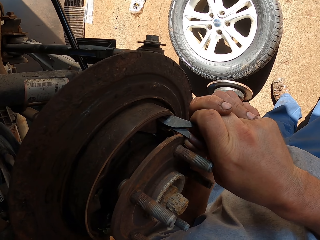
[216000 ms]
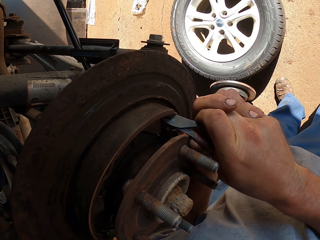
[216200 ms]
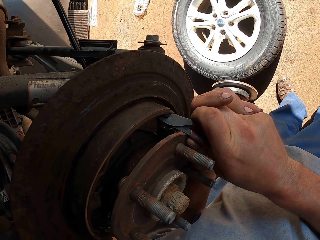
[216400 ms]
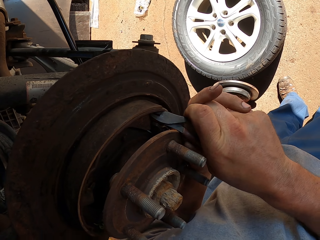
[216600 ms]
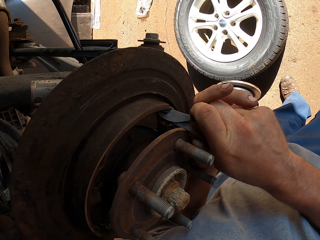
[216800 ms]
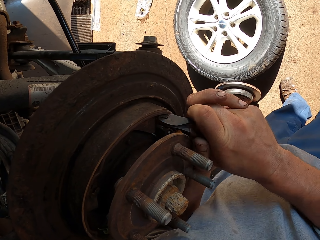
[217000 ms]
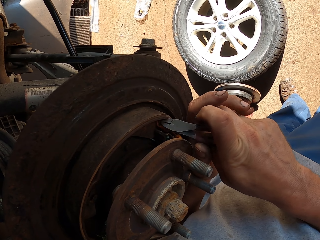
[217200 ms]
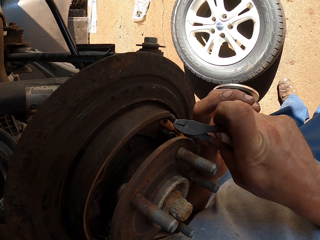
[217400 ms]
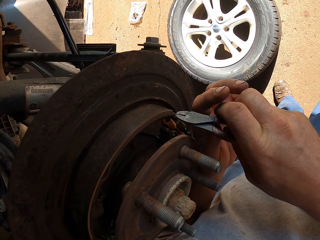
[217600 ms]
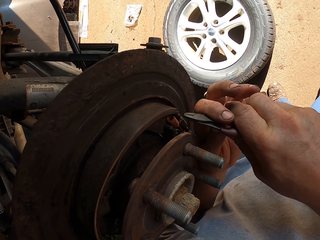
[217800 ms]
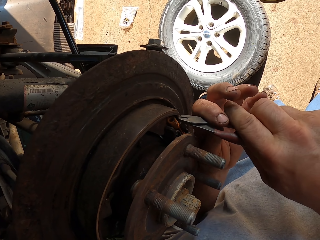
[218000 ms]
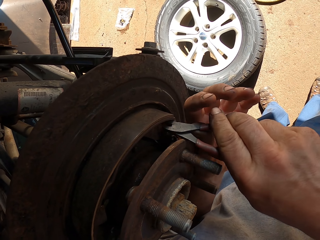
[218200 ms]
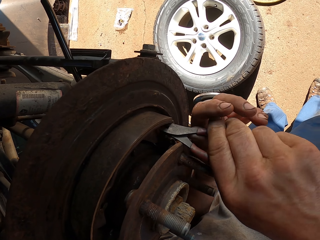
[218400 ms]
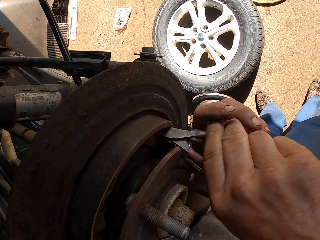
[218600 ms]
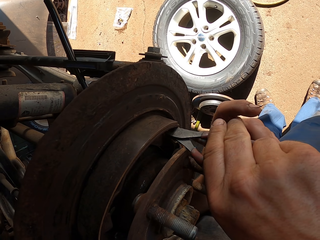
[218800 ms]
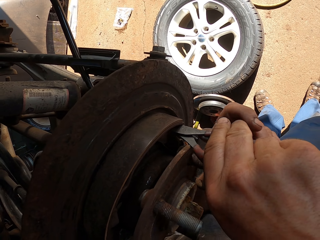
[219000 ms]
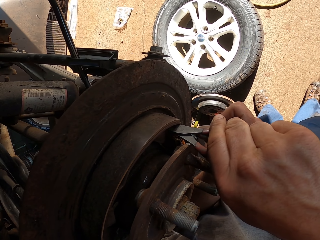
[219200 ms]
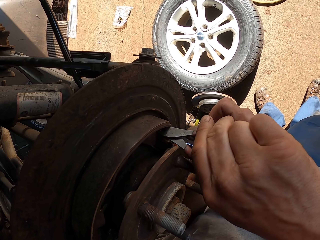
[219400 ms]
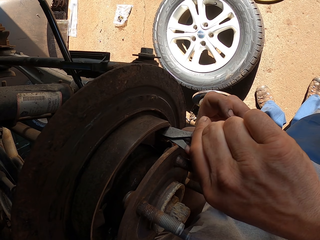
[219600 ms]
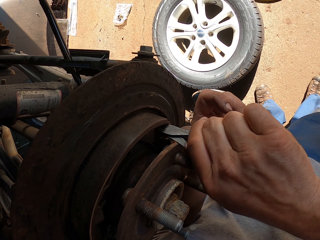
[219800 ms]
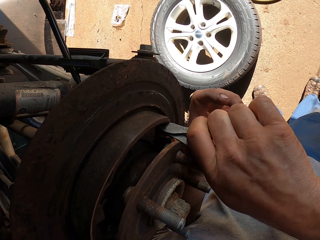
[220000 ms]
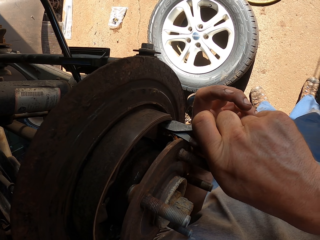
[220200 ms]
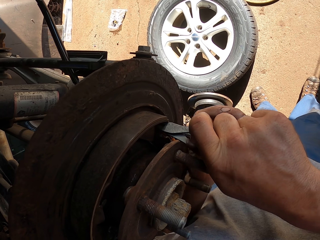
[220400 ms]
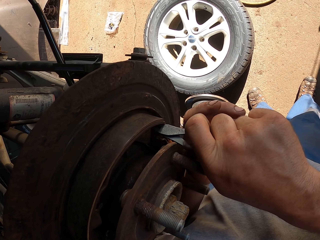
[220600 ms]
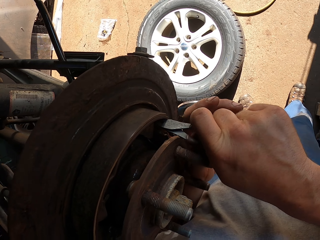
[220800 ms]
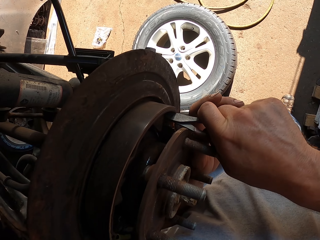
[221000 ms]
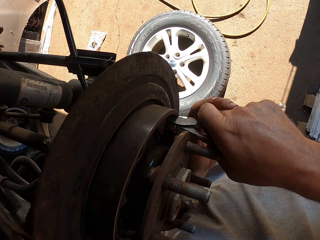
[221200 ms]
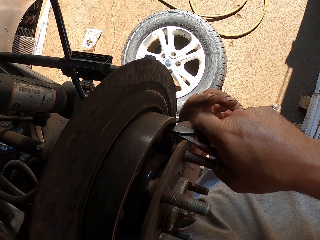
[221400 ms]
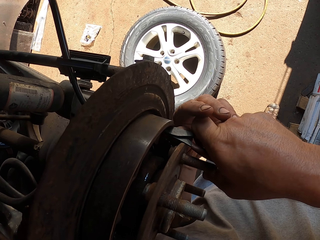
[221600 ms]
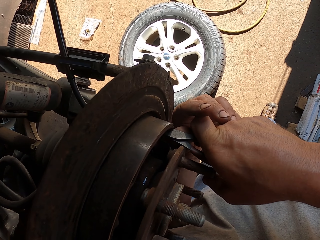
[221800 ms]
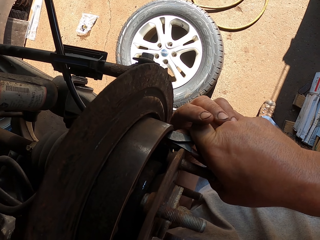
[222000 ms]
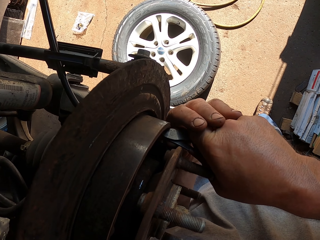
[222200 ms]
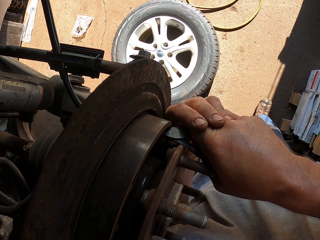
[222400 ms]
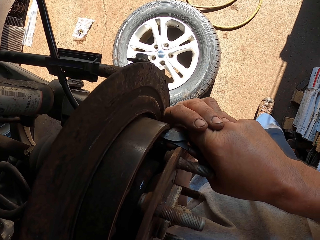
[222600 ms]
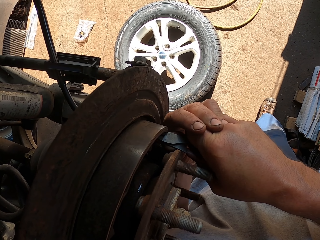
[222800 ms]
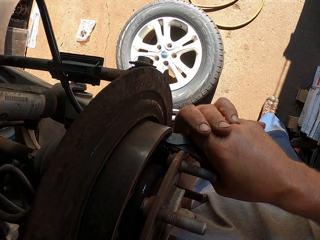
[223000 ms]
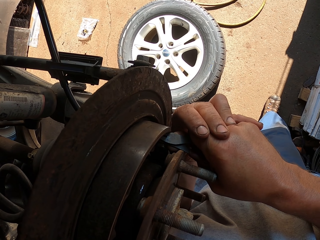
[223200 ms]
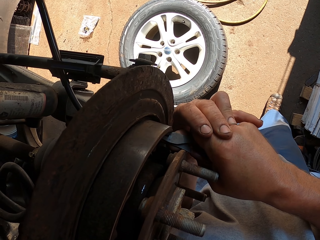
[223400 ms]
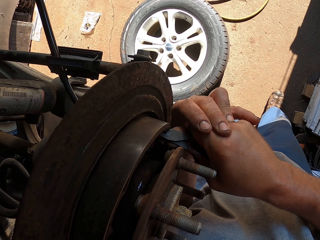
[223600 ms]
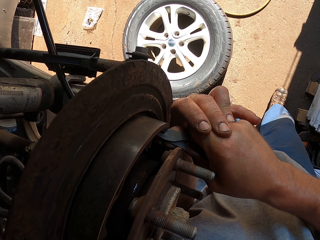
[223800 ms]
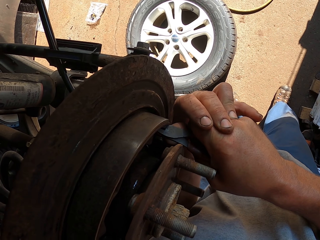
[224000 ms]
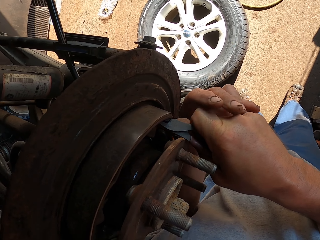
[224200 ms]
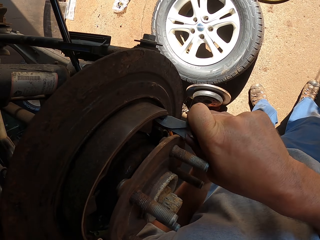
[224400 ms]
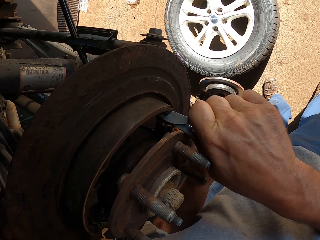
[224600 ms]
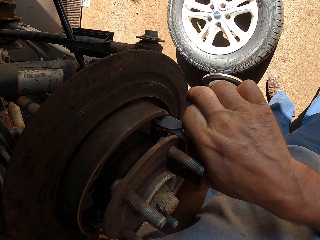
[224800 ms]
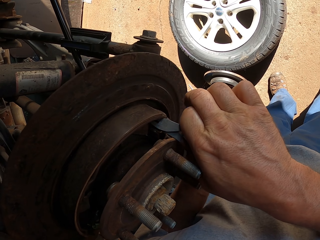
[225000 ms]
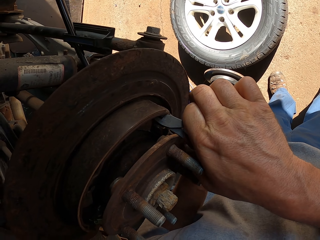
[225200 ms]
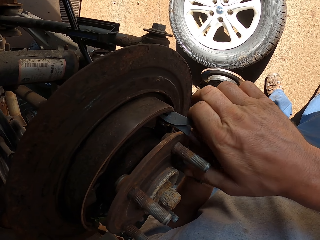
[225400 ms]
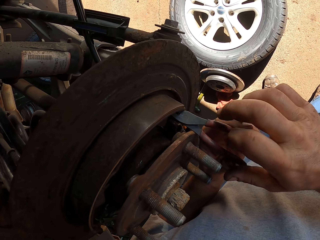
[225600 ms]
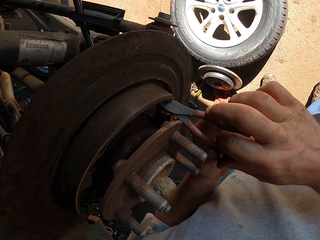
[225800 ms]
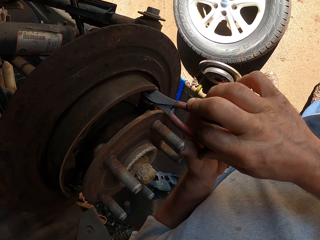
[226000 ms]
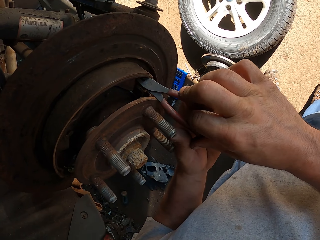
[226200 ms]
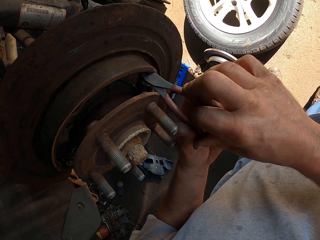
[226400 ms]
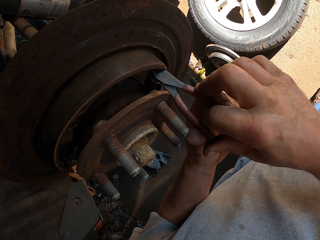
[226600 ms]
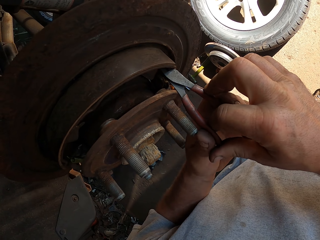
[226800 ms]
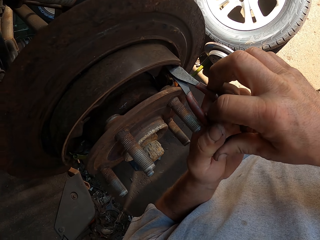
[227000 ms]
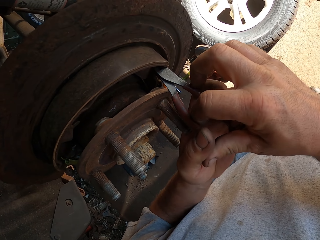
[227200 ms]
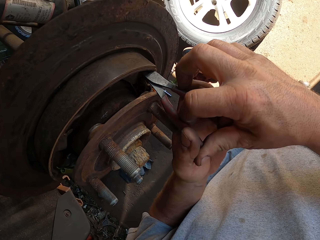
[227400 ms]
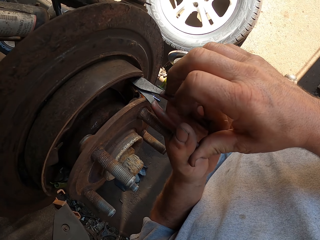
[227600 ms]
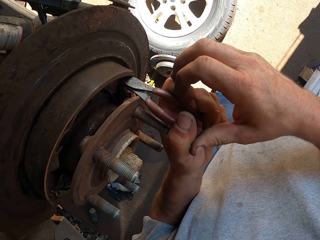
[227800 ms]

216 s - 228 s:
The camera wearer fixes something.

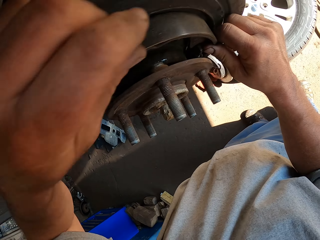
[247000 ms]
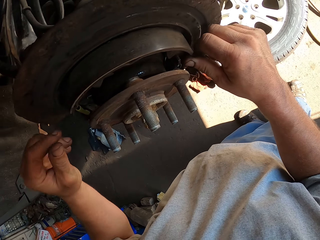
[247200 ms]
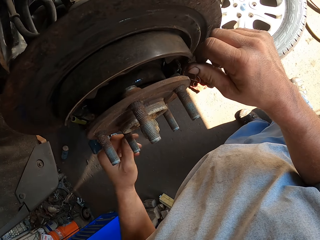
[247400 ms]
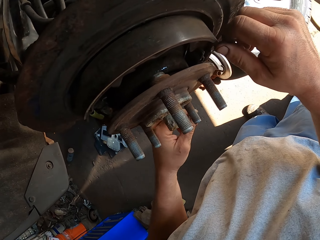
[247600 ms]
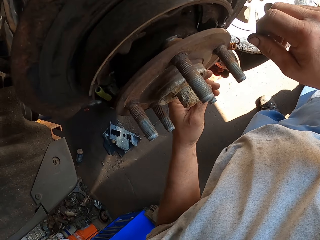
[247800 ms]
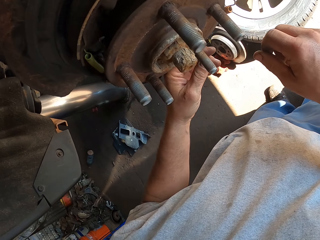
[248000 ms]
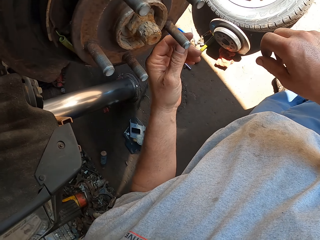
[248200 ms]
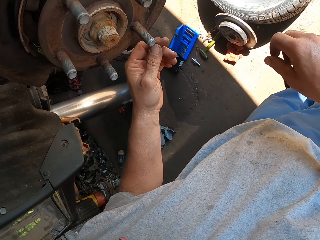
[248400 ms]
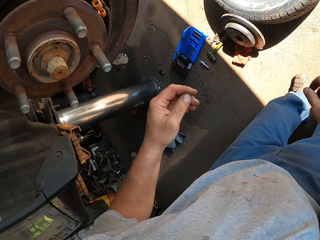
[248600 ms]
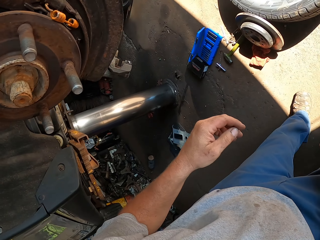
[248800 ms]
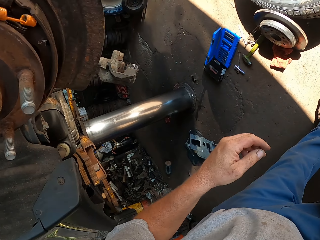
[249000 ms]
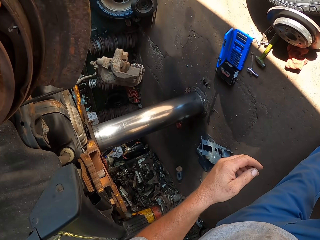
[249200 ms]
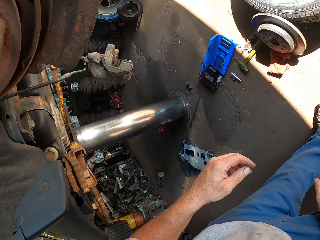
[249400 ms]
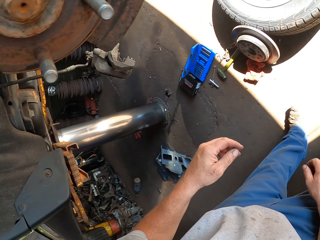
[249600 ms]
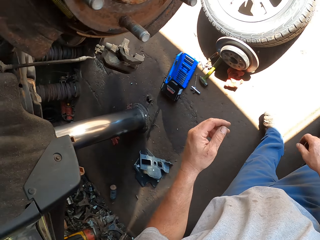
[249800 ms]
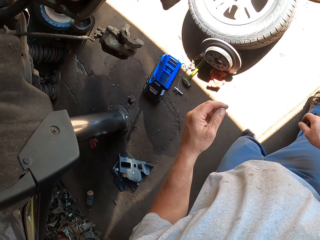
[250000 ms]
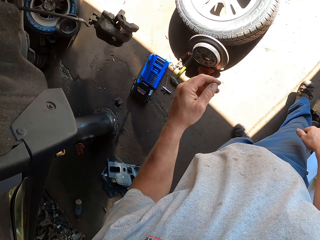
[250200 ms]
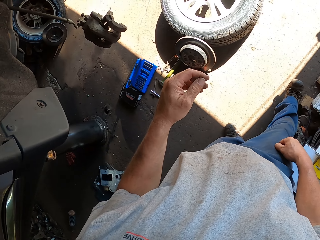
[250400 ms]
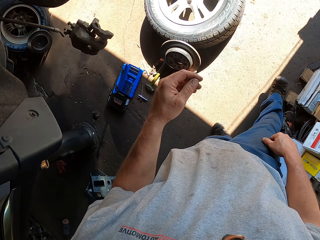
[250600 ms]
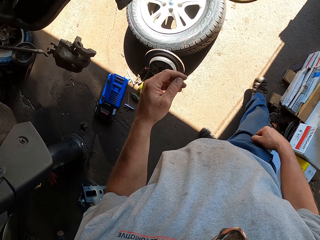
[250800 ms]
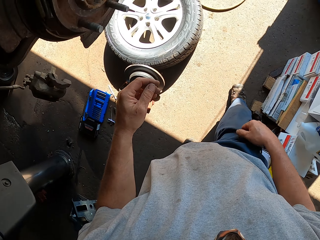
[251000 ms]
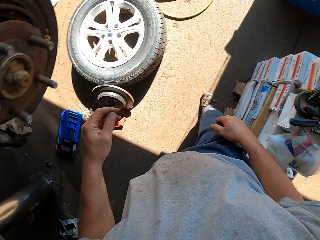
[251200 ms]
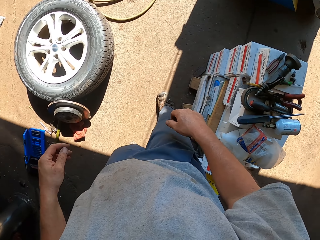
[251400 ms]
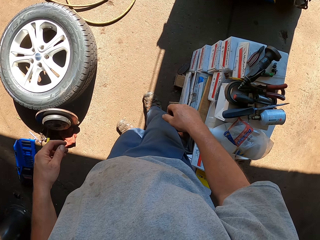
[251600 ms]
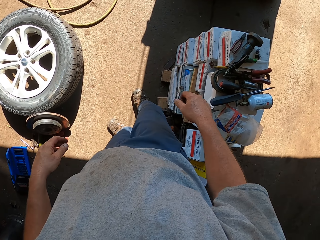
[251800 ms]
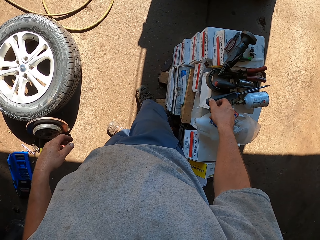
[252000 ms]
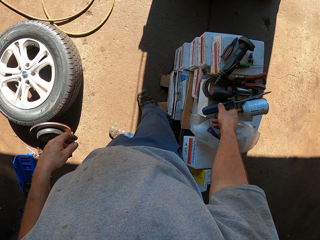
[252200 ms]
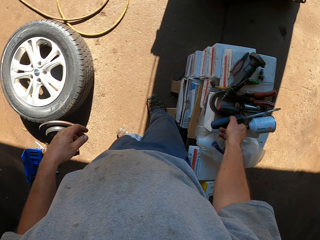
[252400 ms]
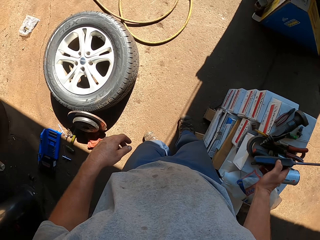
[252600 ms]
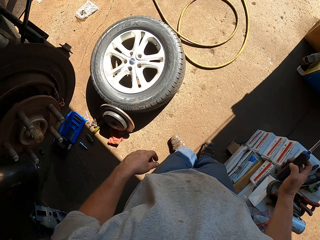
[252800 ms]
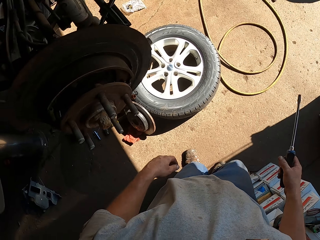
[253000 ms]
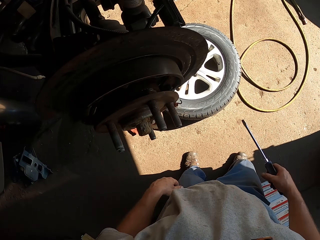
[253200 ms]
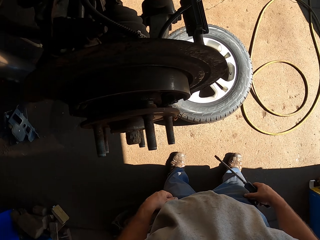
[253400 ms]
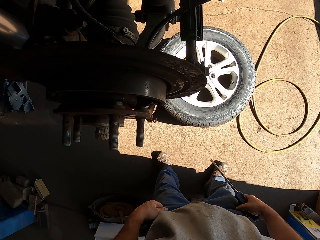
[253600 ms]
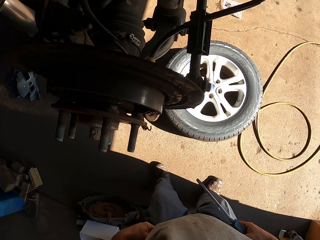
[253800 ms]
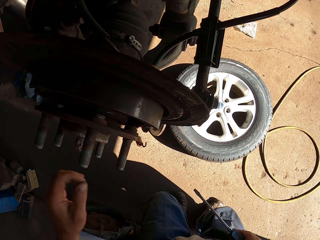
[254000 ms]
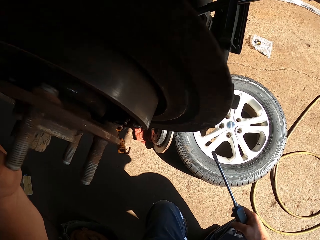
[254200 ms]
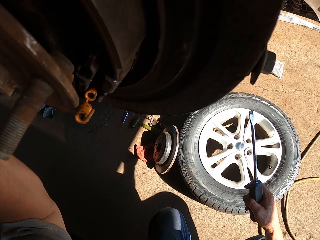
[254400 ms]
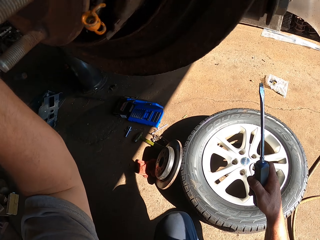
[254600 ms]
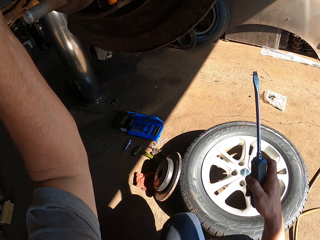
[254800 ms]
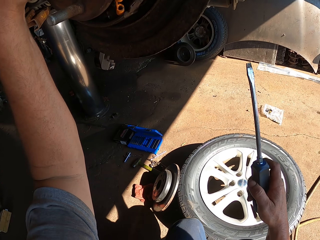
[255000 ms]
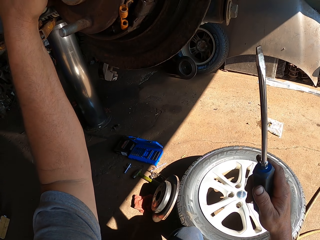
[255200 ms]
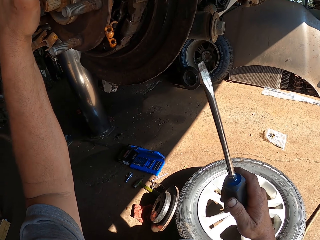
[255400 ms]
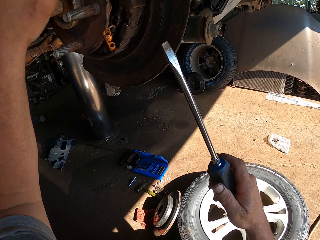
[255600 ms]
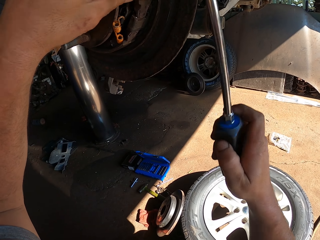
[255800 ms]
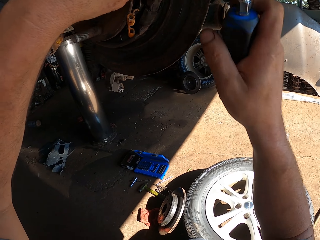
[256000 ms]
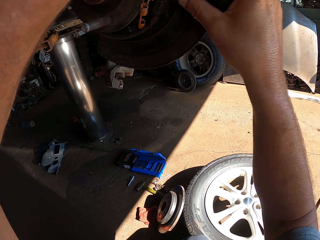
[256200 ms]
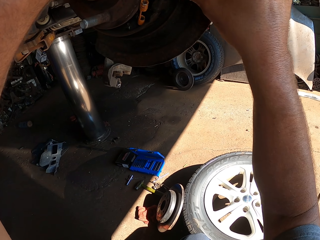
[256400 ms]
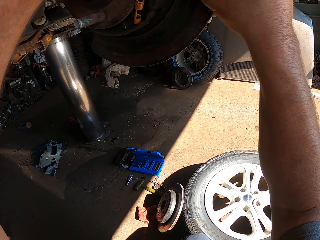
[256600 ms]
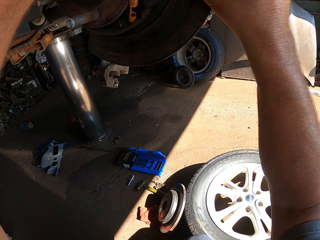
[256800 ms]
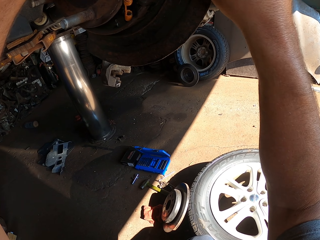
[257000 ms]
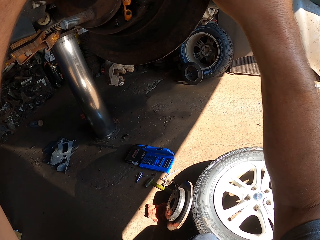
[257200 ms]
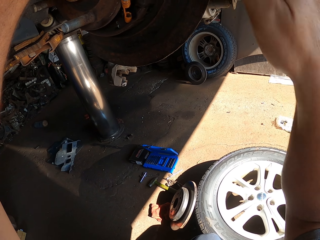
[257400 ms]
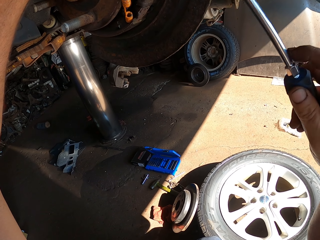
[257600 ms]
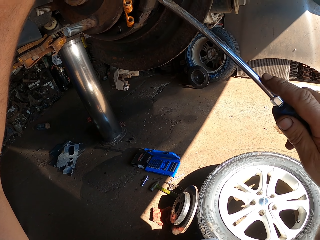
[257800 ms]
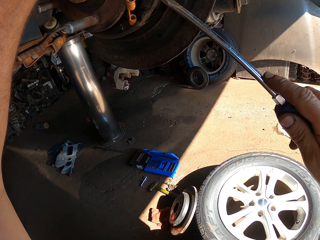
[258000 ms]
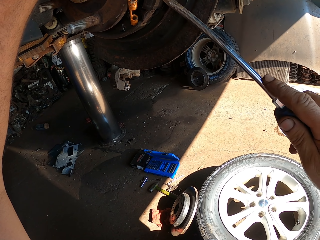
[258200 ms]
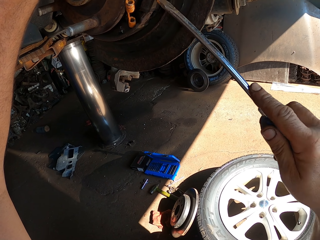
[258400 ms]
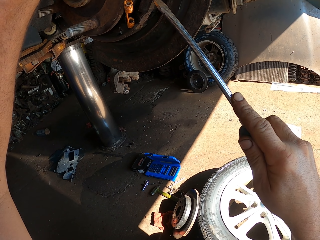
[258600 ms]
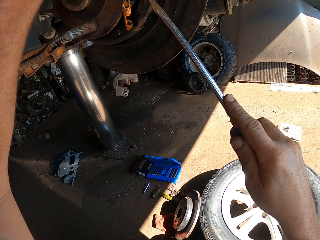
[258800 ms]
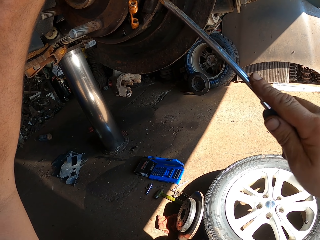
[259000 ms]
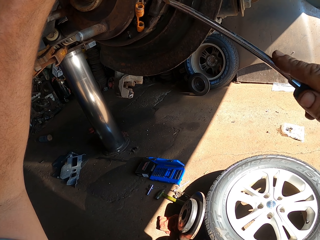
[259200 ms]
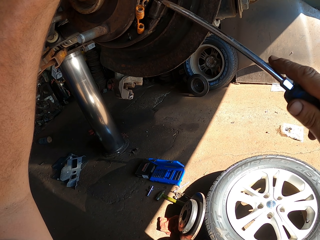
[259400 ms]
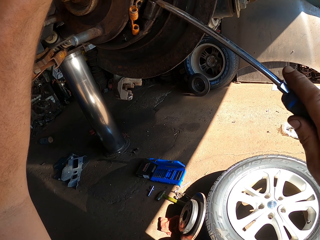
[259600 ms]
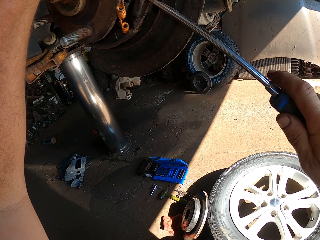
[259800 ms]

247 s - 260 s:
The camera wearer fixes something. They stand in the room. They pick up a screwdriver on the table. They hold a wheel bearing with the left hand. They hold the screwdriver with the right hand. They touch something. They adjust the wheel bearing with both hands. They fix the wheel bearing with the screwdriver.
